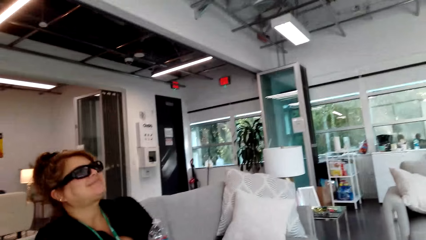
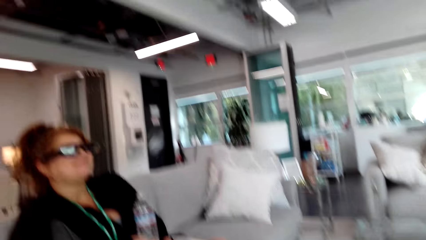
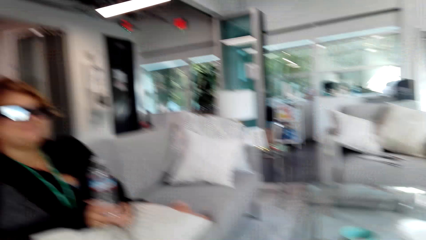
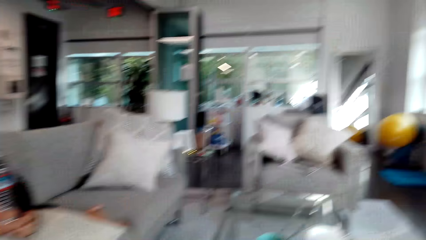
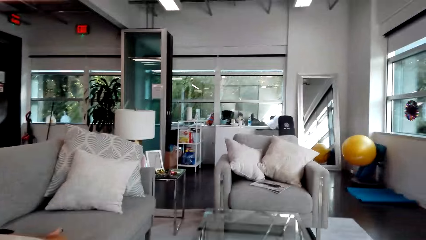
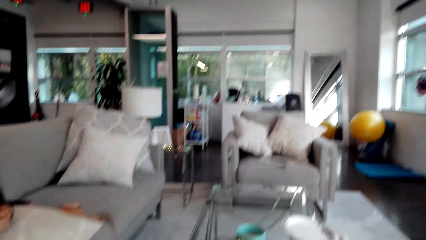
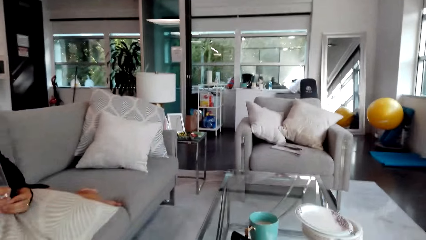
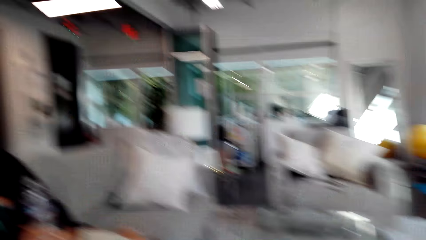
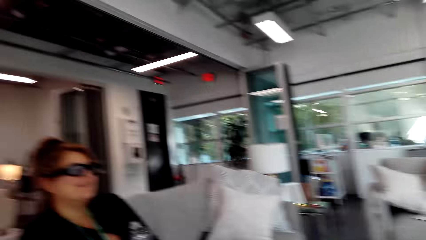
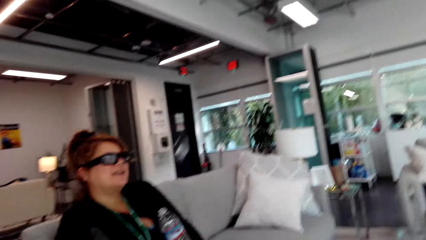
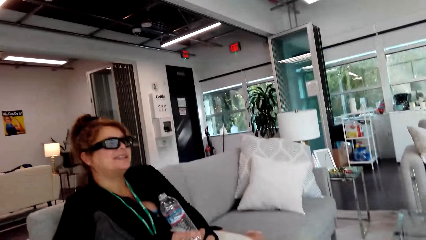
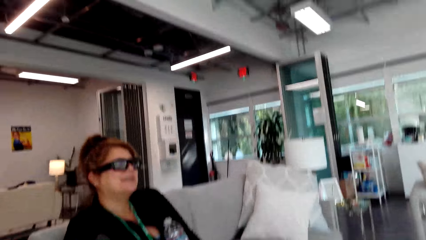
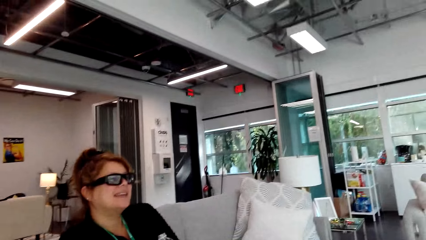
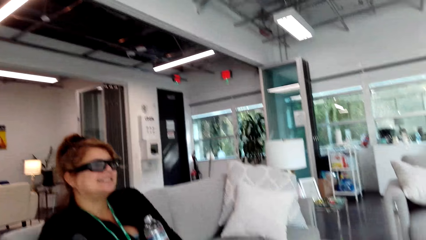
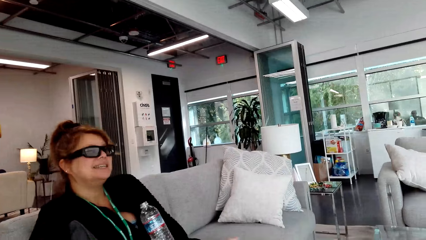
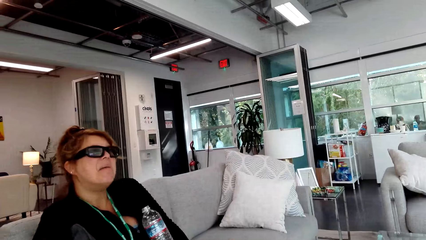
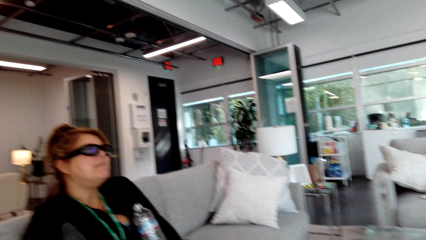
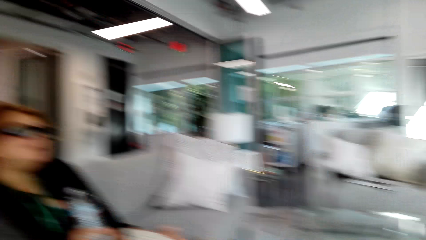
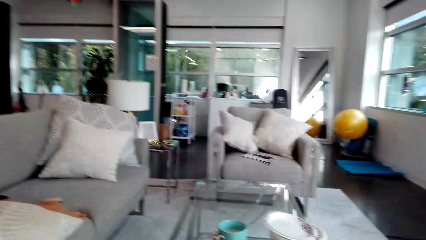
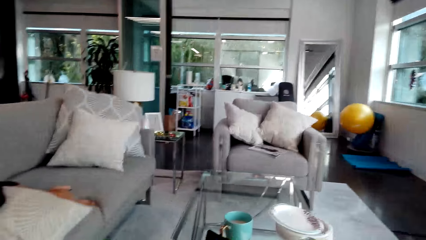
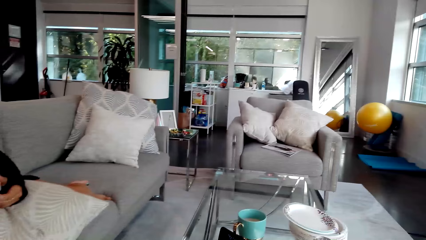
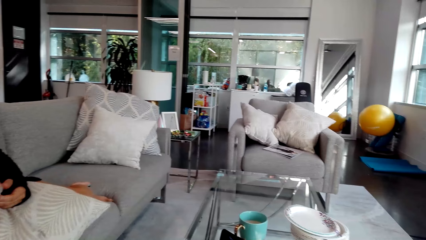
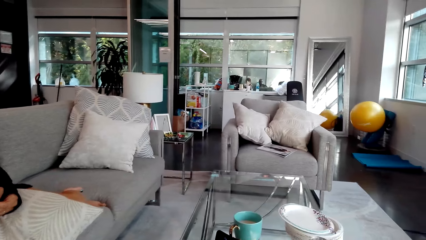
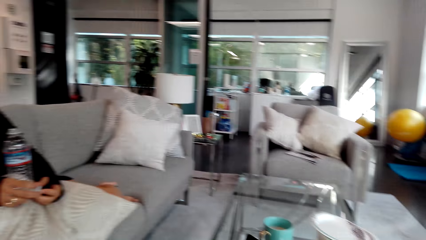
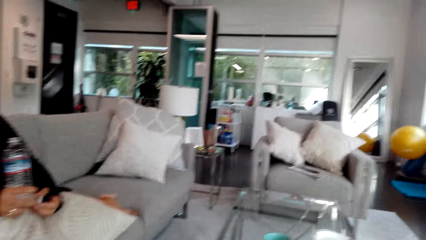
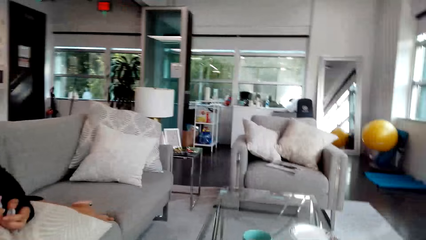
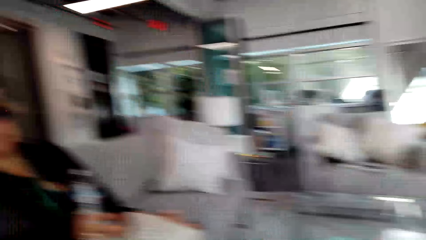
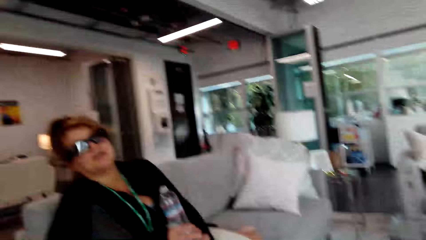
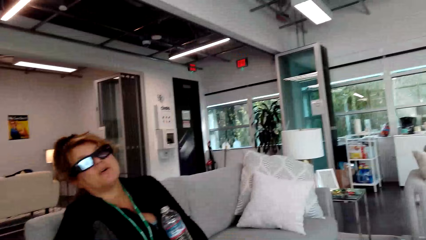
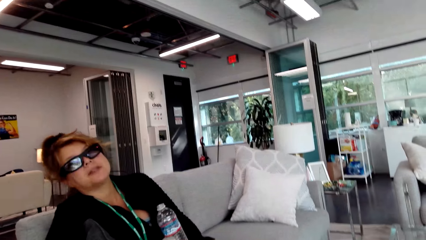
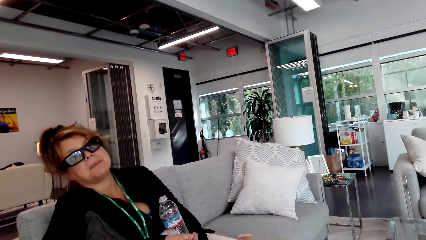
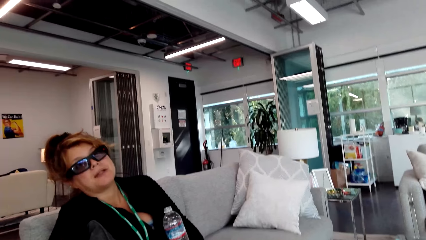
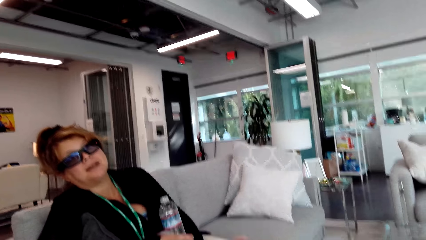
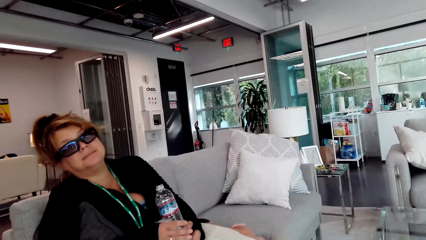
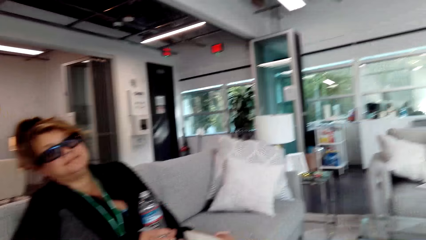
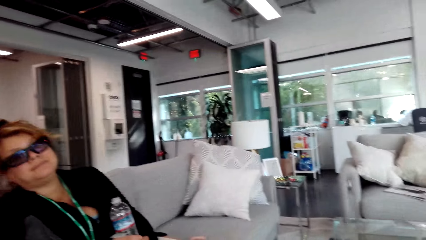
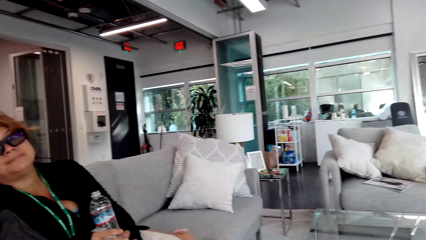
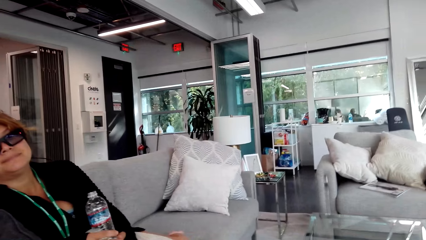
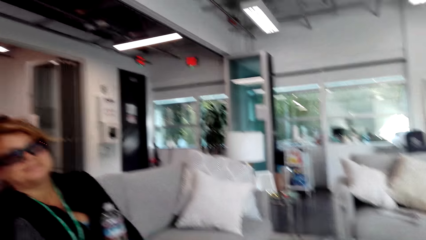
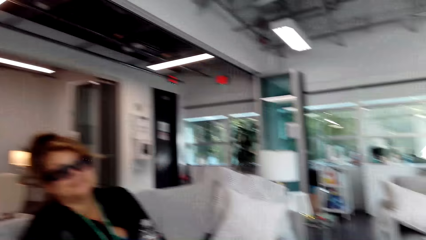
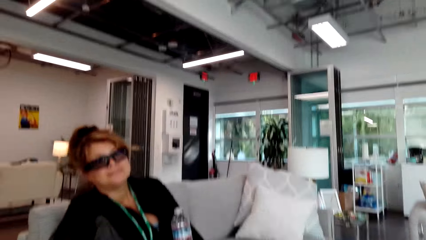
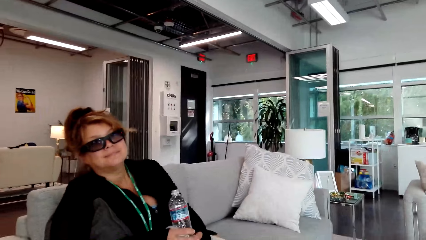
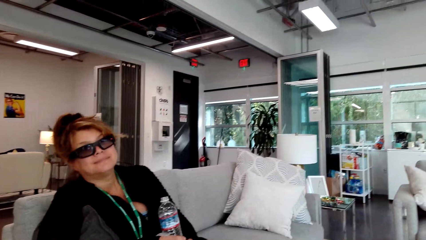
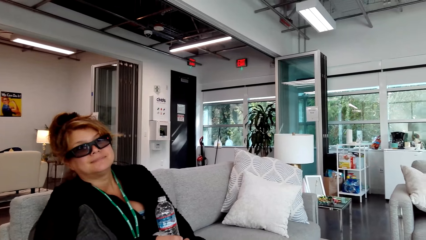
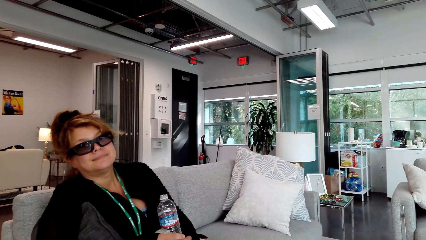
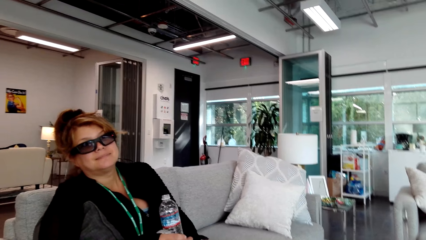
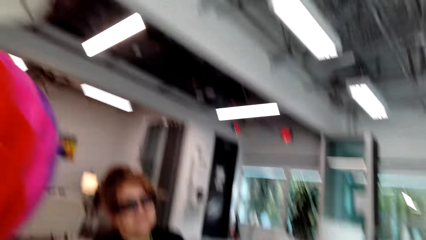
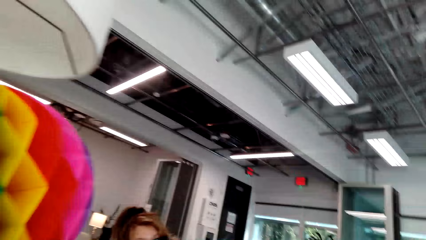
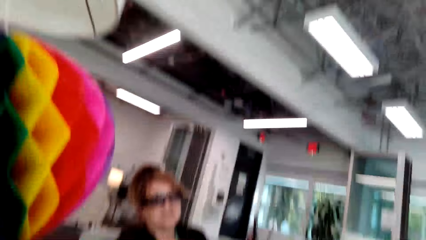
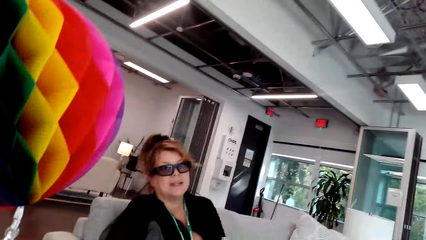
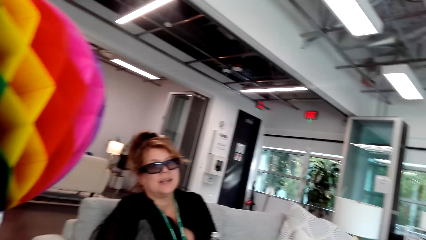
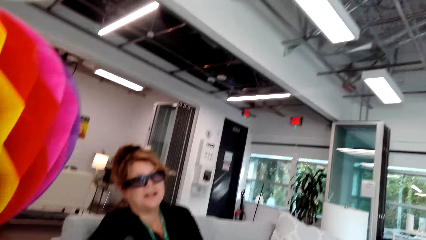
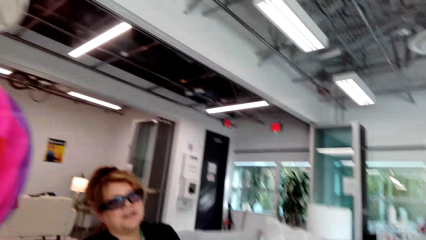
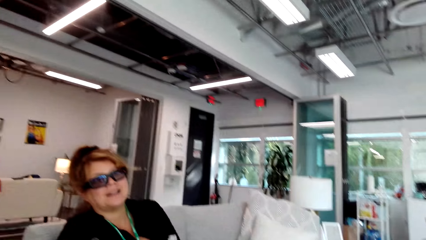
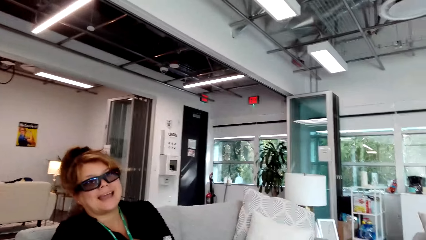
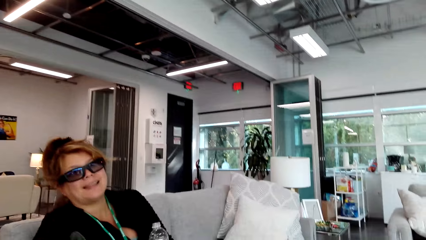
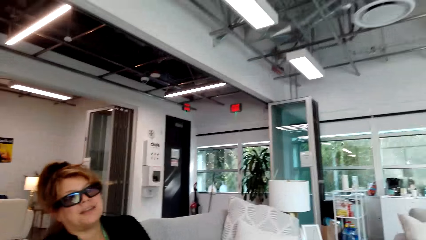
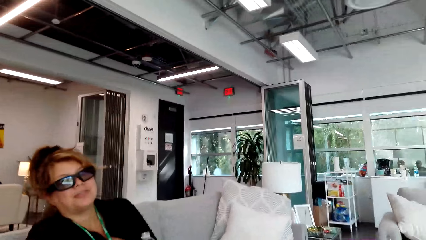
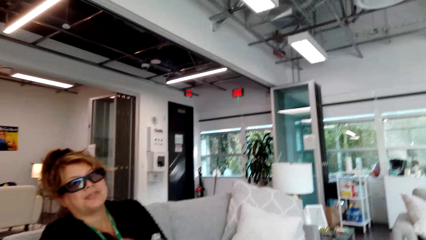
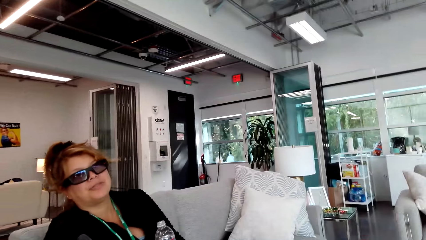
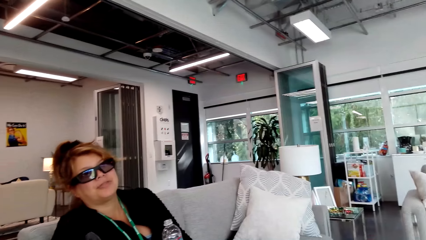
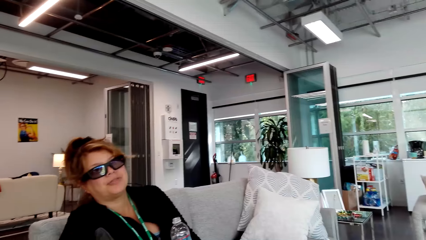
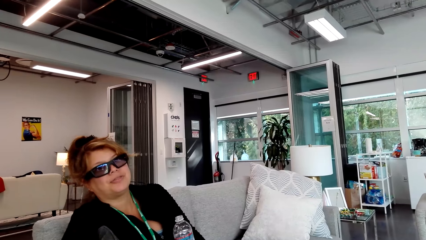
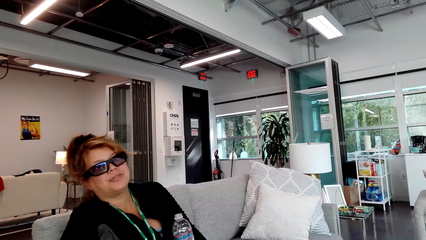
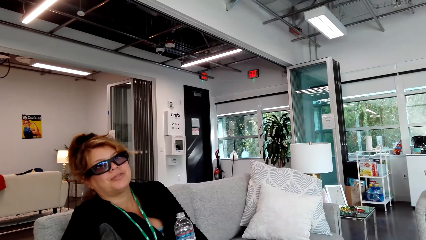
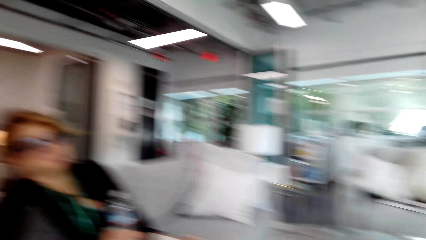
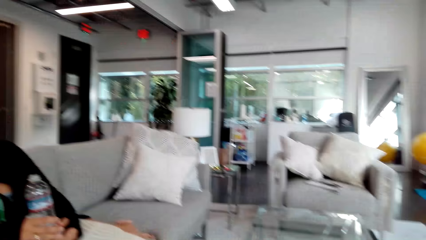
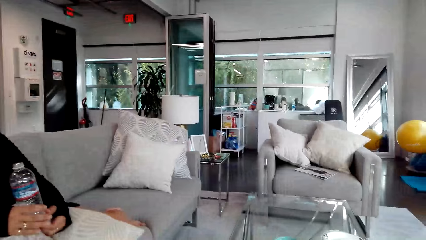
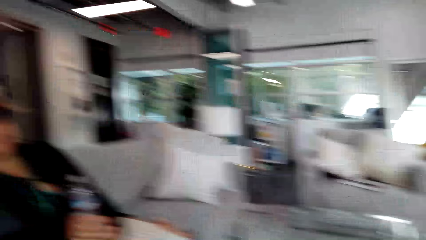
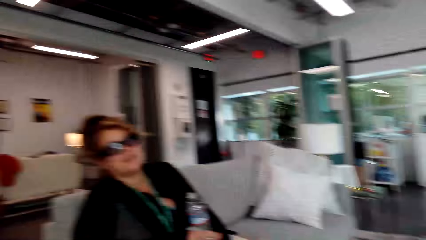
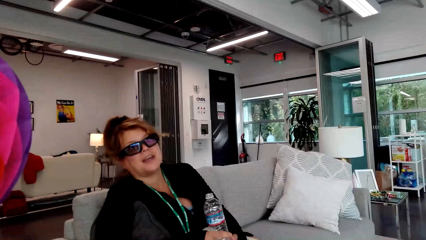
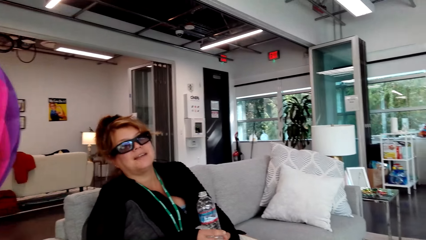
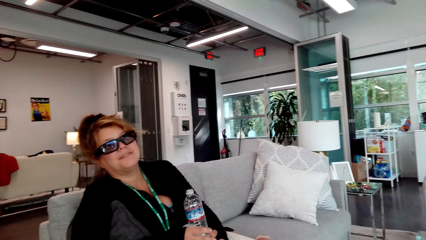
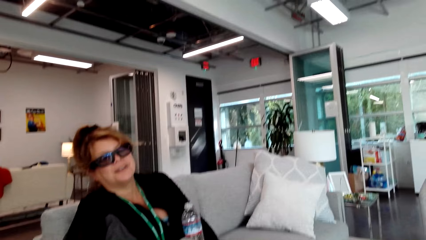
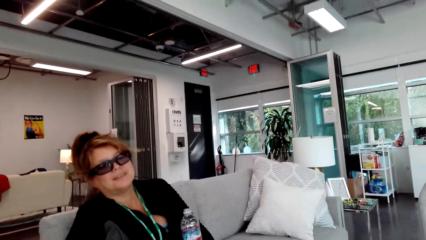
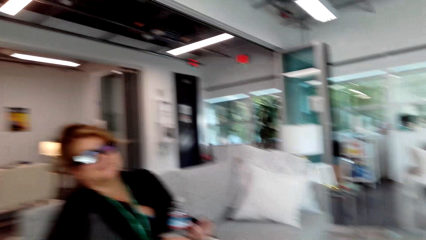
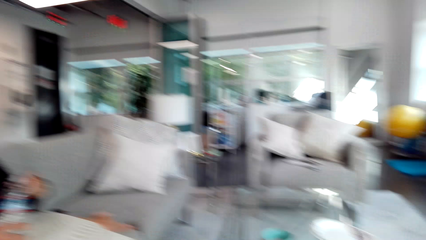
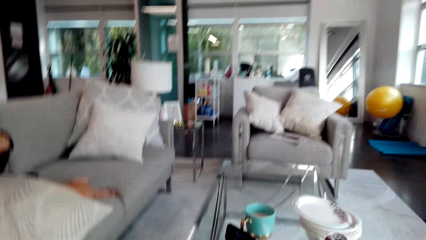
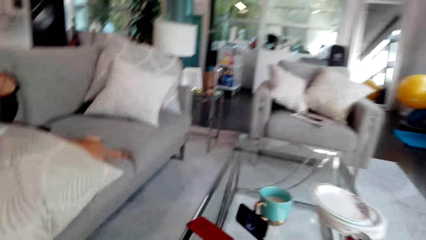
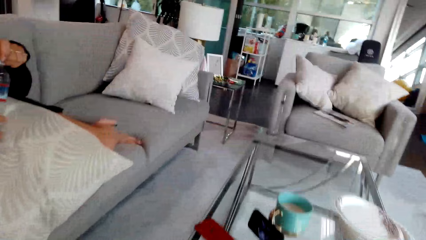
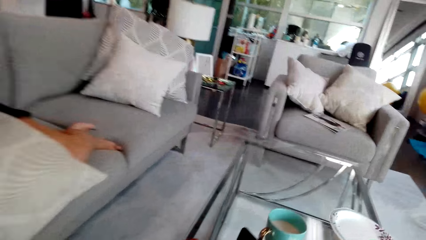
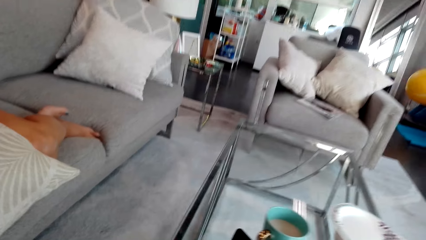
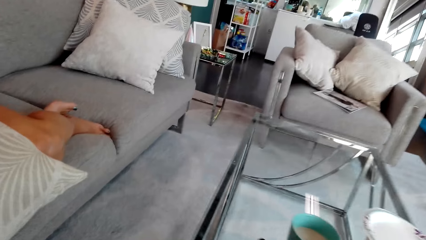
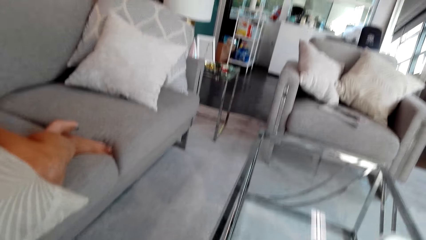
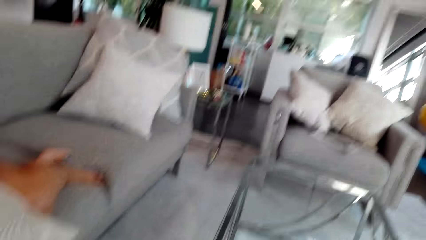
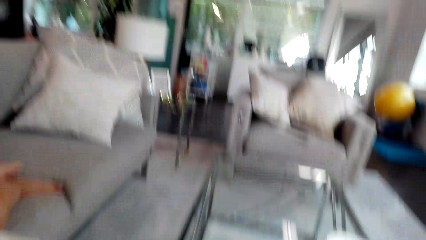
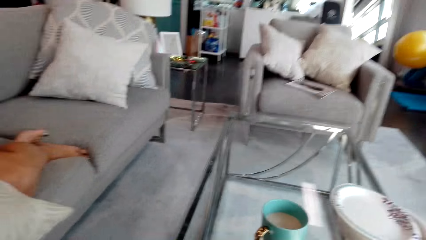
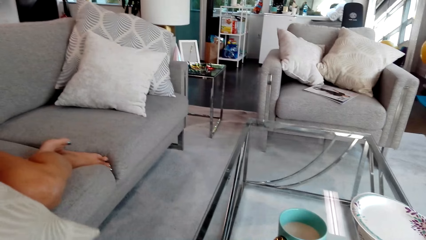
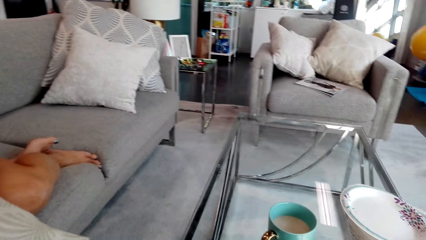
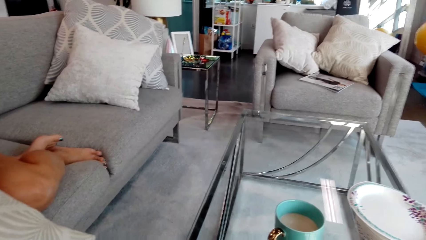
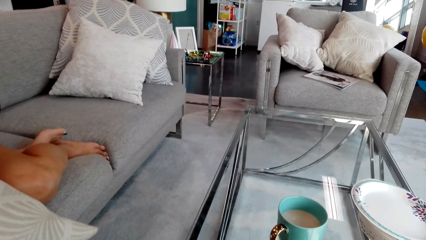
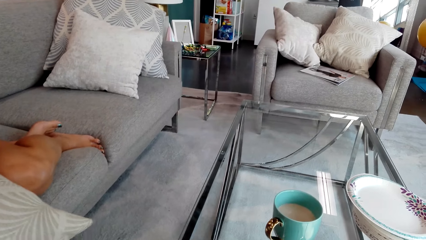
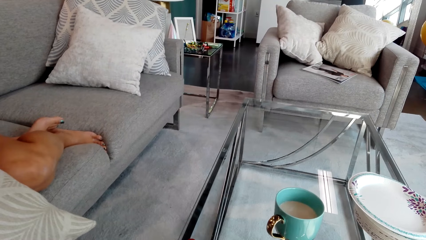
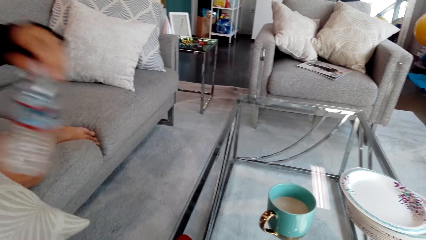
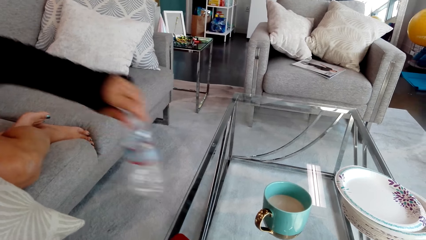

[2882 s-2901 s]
The camera wearer stares in the room. A person talks to the camera wearer. The camera wearer stares around. The person talks to the camera wearer. The camera wearer talks to the person. They stare around. They talk to the person.
